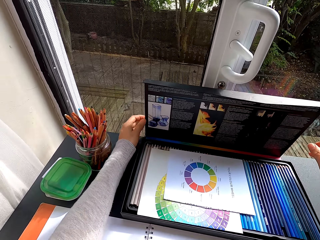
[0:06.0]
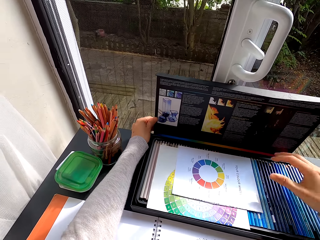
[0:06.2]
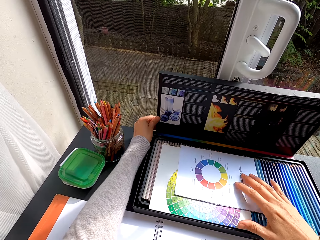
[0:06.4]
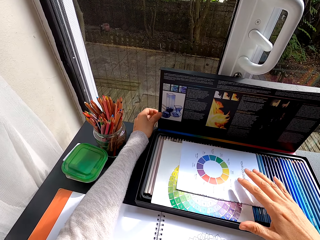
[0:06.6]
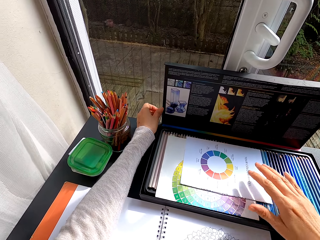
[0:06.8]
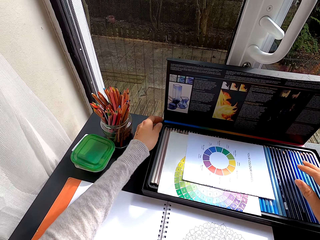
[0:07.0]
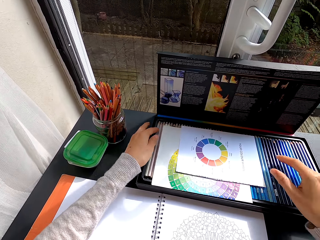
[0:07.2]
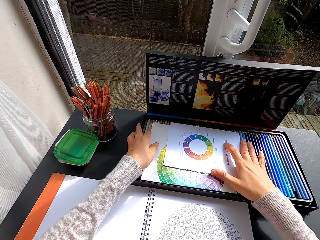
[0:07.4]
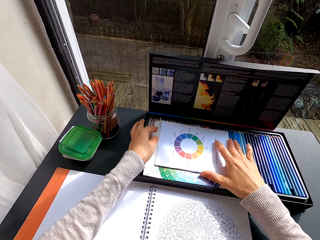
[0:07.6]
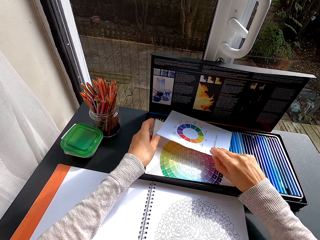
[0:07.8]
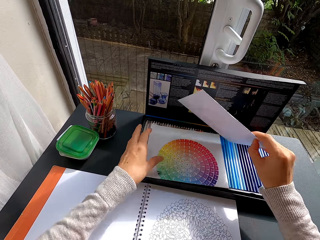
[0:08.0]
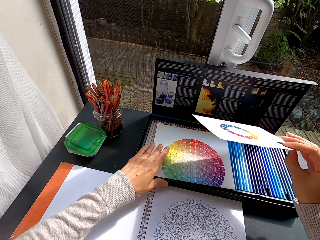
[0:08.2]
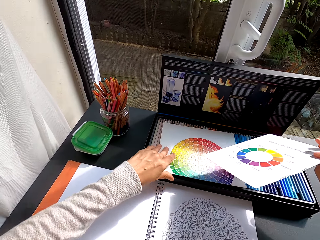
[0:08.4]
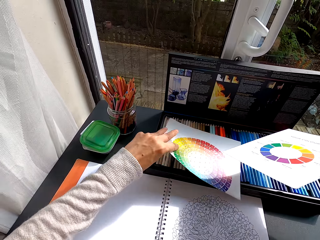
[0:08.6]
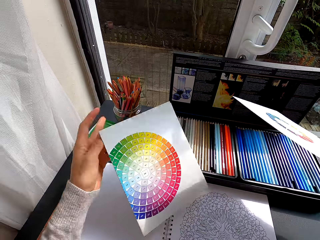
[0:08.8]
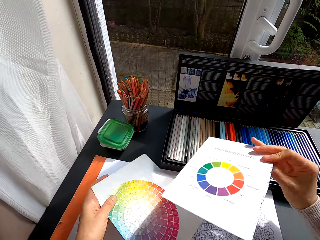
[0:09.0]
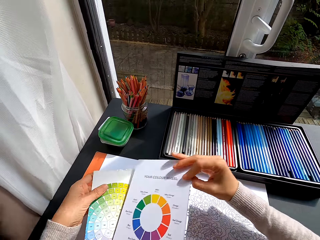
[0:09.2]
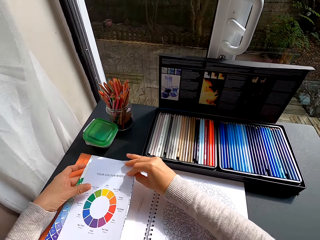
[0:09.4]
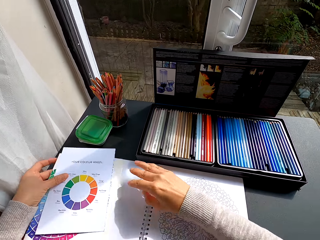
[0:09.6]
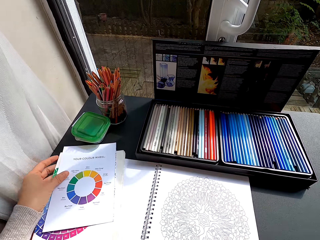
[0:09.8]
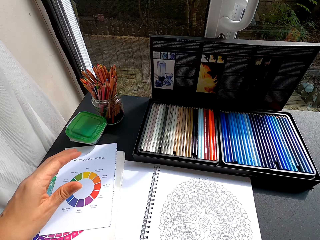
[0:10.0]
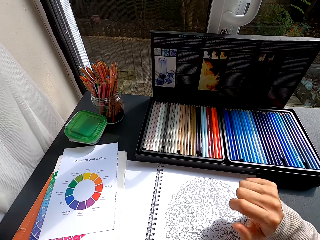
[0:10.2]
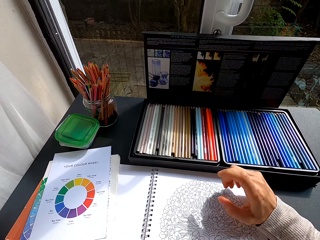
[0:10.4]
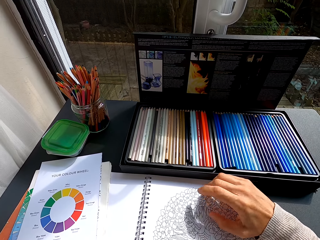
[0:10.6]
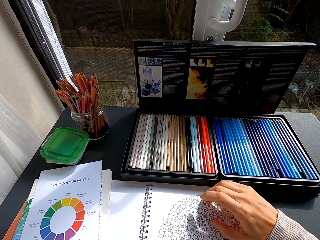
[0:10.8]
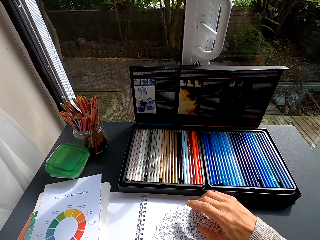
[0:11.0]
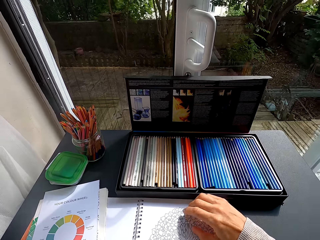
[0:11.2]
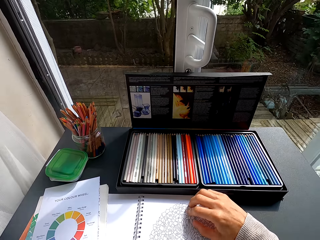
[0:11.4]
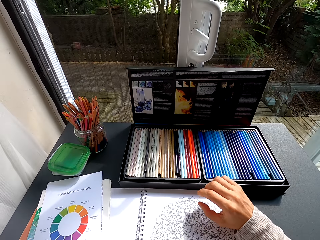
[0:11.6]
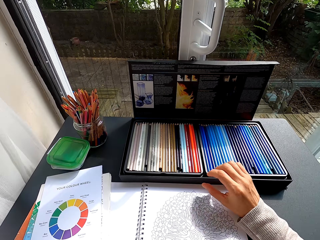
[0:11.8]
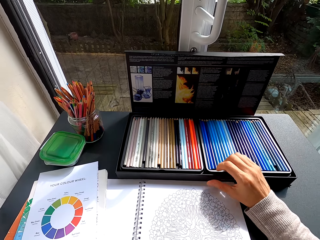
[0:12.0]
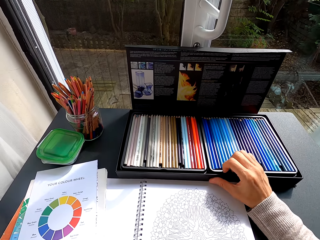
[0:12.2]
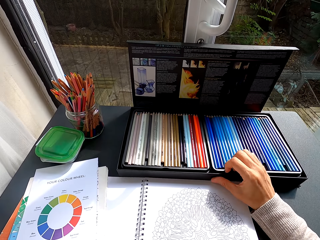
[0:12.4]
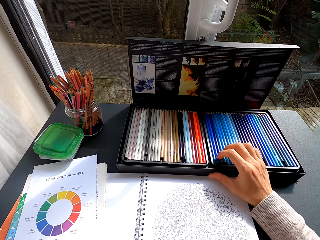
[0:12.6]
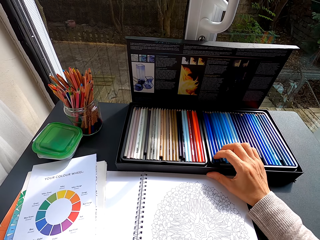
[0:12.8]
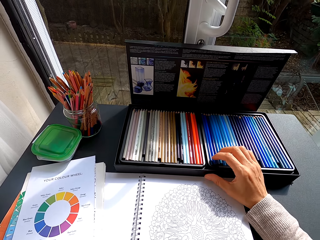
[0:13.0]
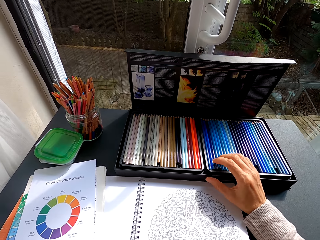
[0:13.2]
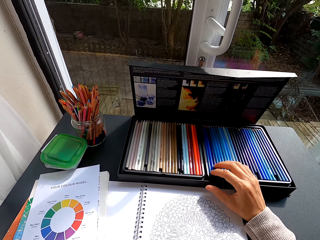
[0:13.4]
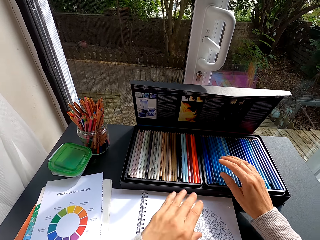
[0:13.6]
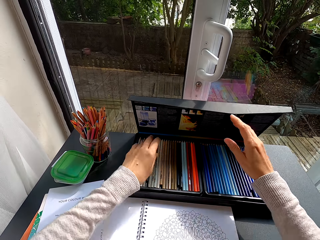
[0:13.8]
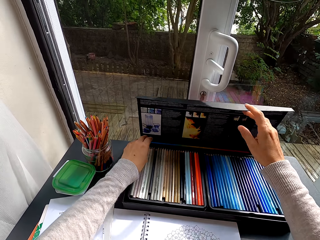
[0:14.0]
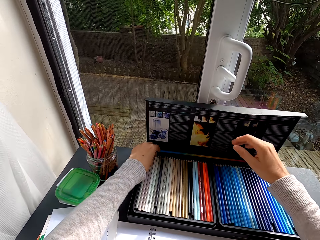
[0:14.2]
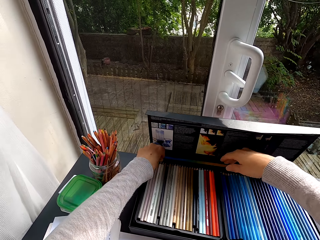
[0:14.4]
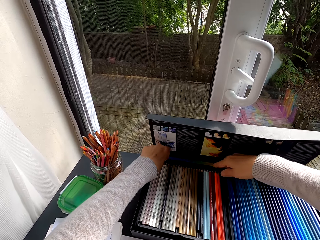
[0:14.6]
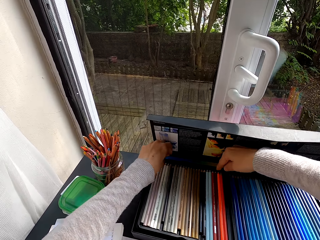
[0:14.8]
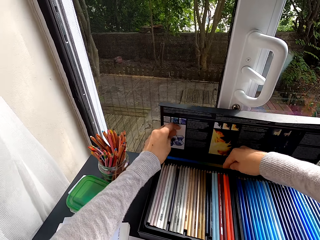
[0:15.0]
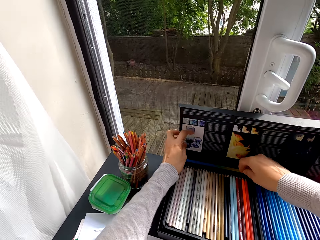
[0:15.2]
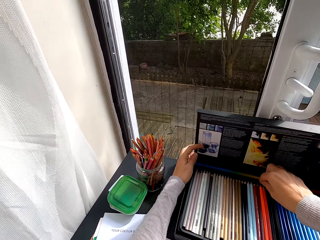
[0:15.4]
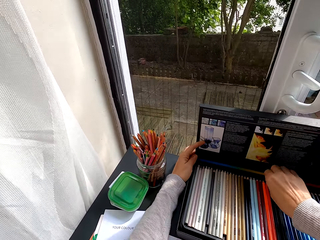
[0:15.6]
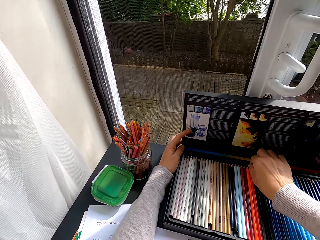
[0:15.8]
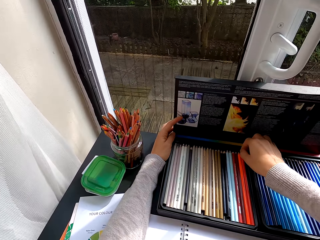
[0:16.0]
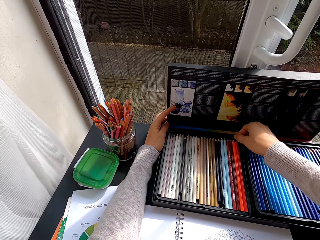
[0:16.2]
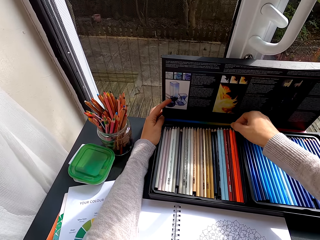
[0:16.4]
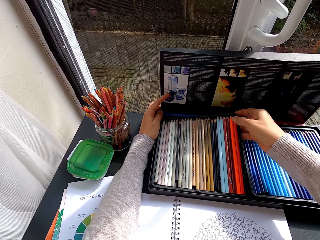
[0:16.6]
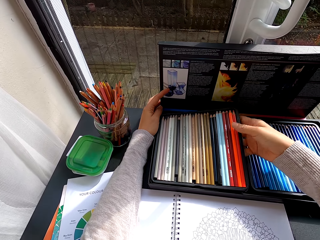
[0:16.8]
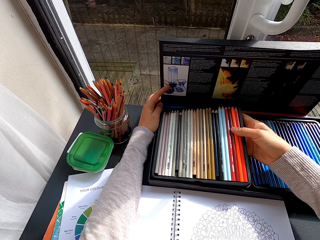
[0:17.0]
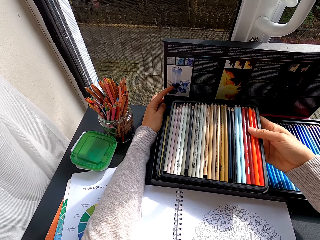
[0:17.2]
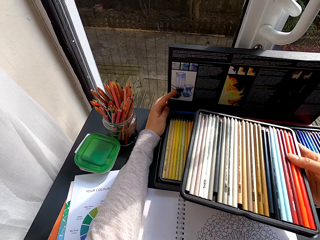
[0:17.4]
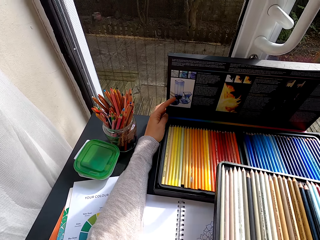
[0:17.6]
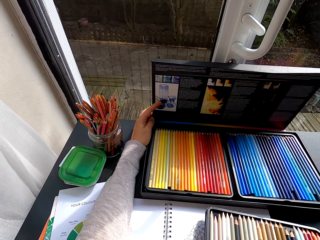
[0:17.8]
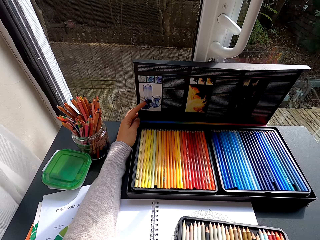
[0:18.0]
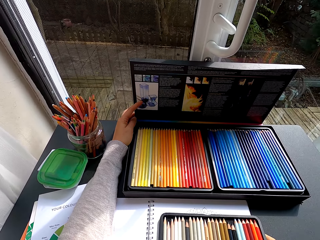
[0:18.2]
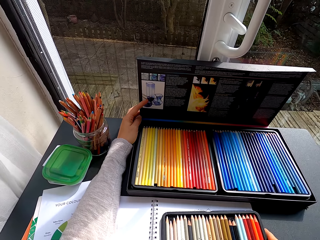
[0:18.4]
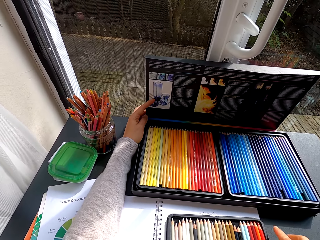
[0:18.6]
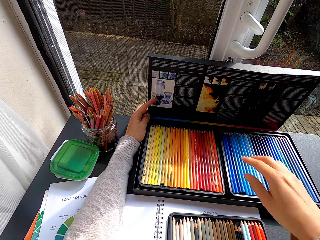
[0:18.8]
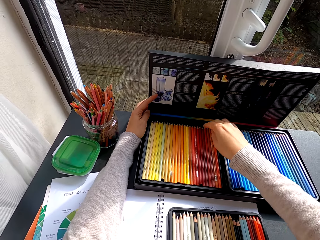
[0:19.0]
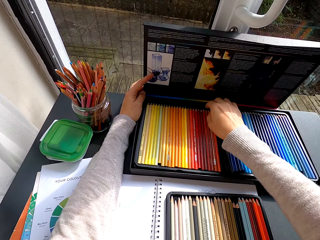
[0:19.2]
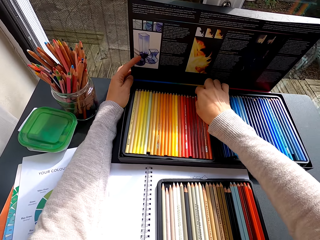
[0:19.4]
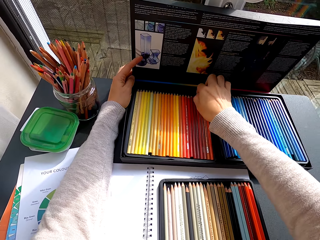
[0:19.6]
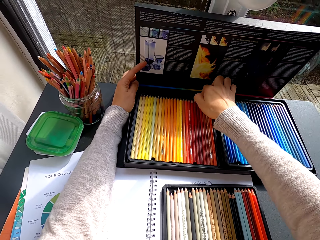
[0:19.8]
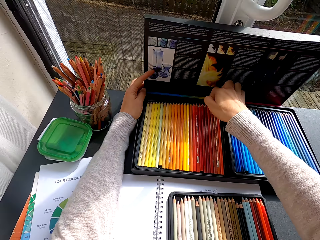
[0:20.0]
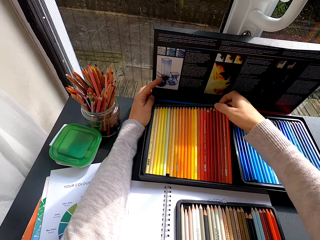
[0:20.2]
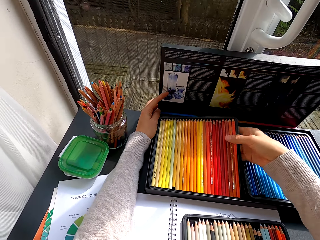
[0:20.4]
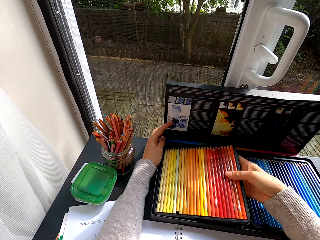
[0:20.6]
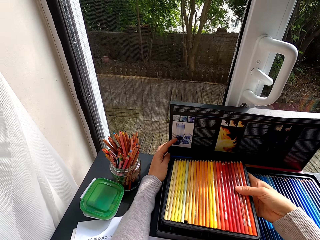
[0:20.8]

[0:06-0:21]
The camera wearer picks the color wheel paper in the color pencil box. They put the color wheel papers on the art book. They play a finger on the art book. They touch the box of pencil colors. They adjust the color pencil box lid. They remove a color pencil tray from the color pencil box. They put the color pencil tray on the art book. They remove a color pencil tray from the color pencil box.

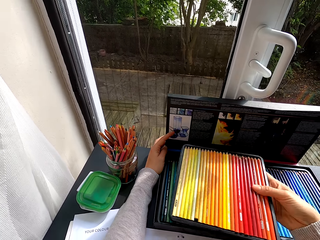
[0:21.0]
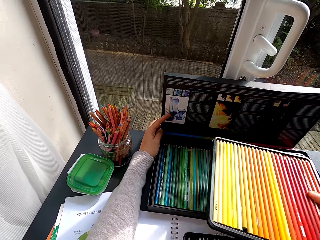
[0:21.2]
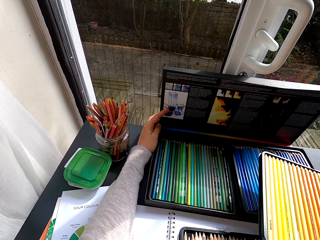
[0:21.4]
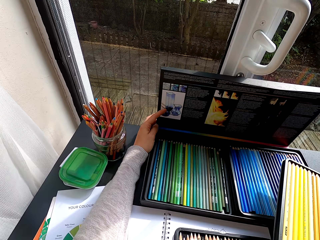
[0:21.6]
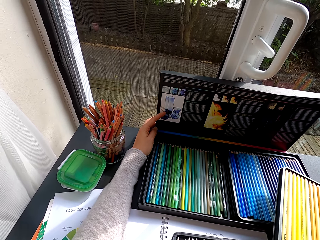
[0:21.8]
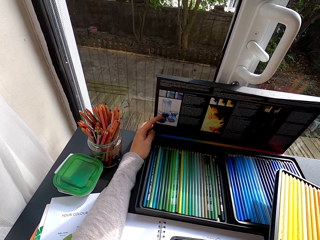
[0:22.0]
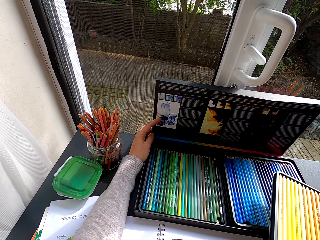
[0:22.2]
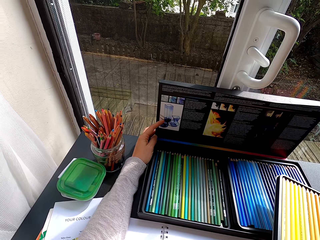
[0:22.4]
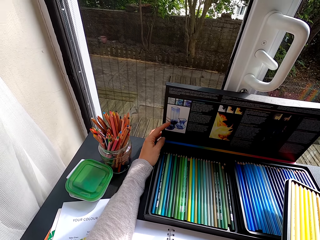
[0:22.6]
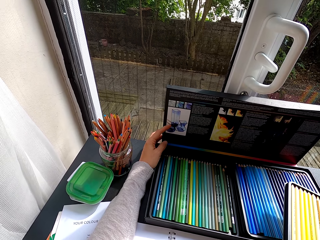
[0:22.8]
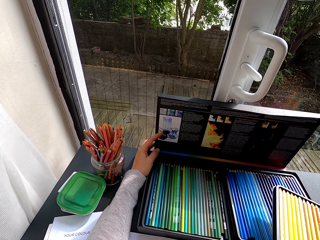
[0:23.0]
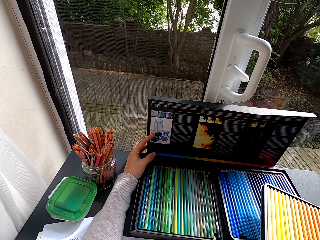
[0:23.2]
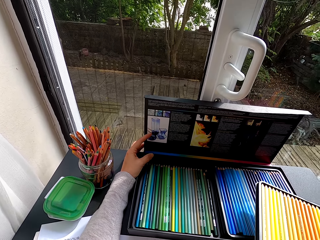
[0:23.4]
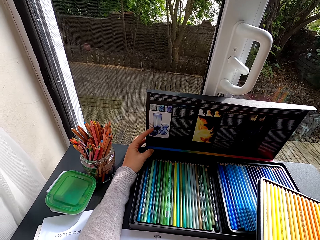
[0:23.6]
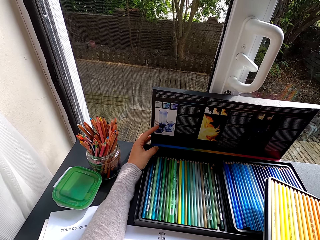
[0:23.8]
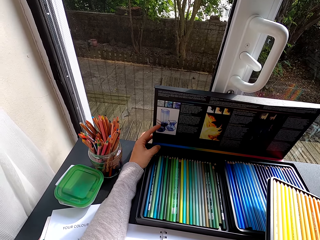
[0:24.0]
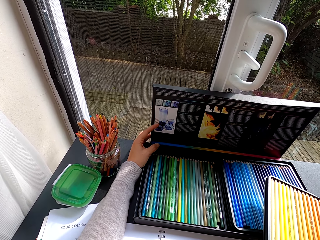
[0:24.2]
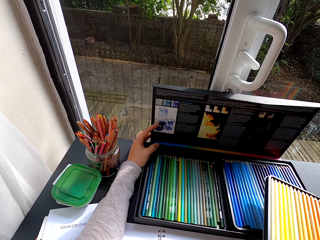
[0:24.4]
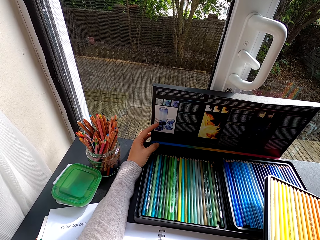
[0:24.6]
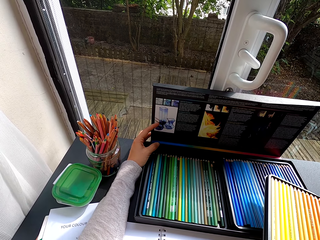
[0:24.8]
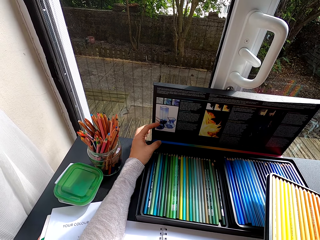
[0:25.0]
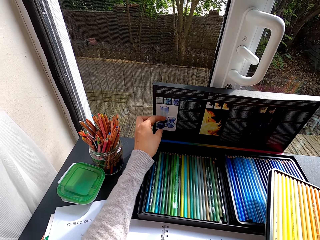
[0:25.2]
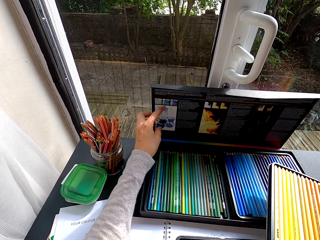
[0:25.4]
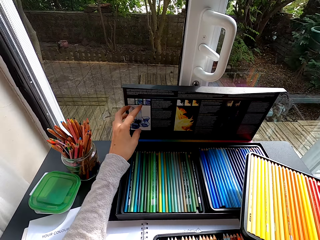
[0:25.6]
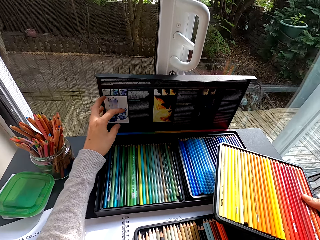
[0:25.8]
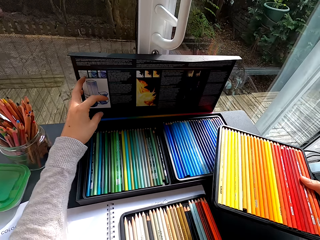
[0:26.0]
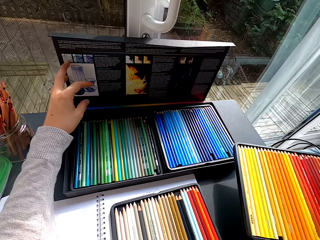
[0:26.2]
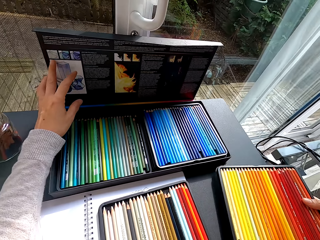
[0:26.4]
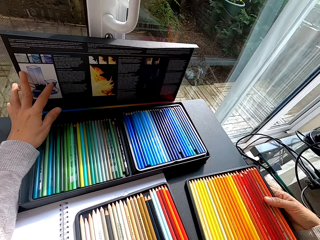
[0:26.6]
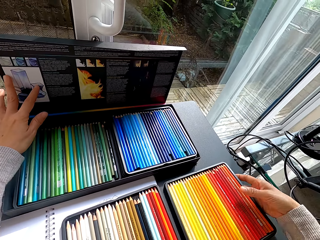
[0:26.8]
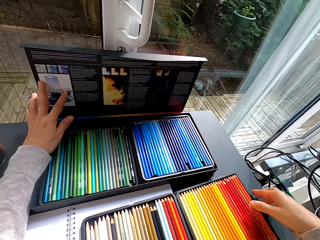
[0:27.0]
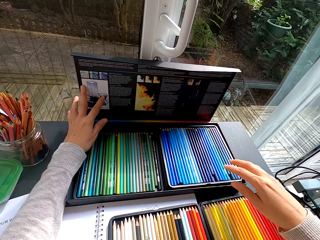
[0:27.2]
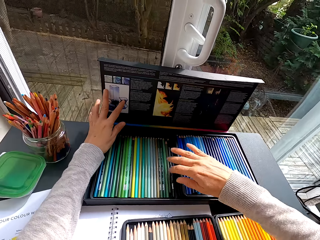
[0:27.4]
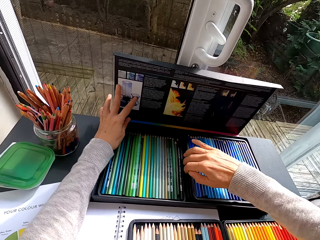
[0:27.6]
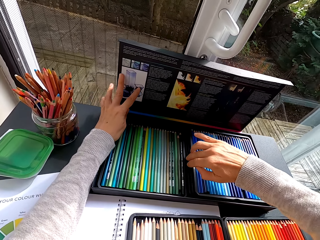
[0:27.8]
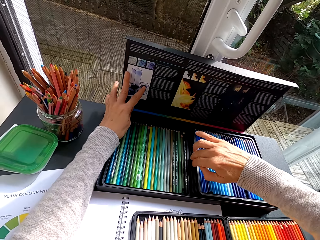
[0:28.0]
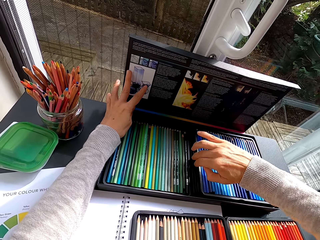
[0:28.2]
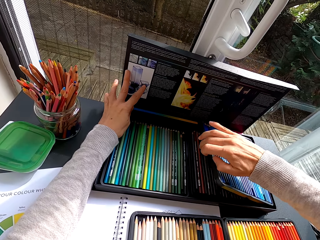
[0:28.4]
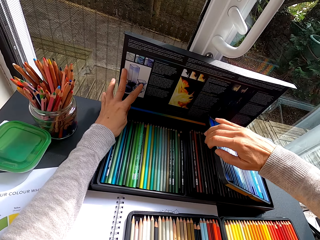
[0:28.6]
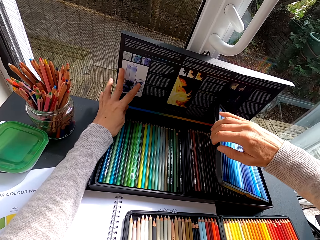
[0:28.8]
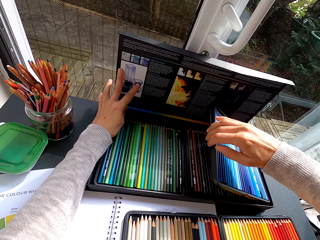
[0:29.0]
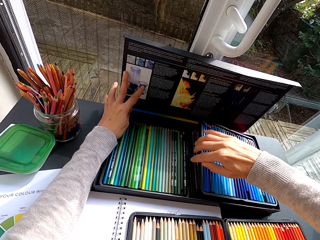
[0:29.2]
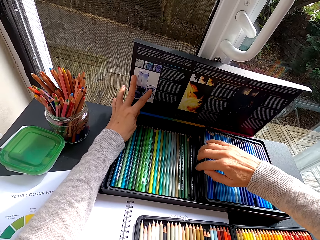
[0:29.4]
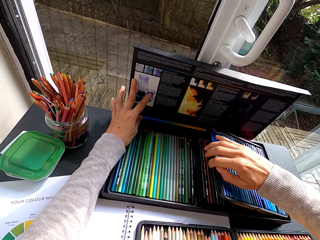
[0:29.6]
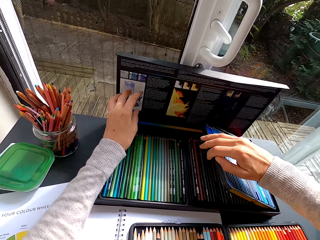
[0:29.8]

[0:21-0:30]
The camera wearer views the color pencil box lid. They put the color pencil tray on the table. They adjust a color pencil tray in the color pencil box. They remove pencil colors in the box.
